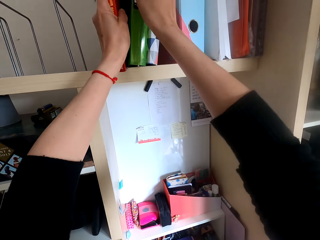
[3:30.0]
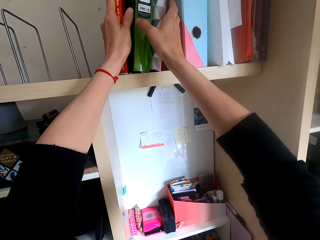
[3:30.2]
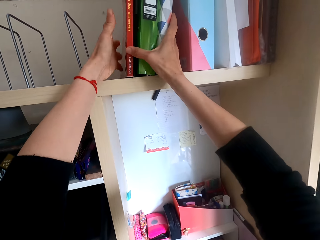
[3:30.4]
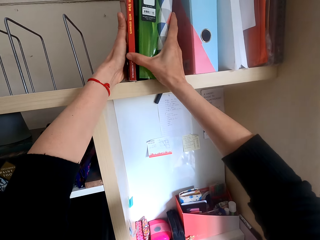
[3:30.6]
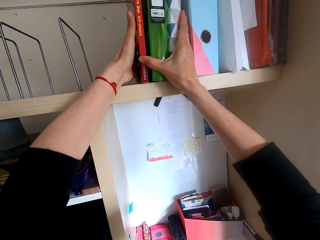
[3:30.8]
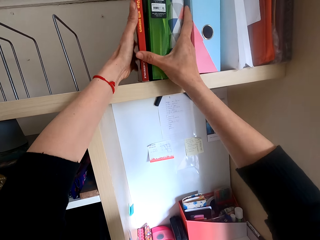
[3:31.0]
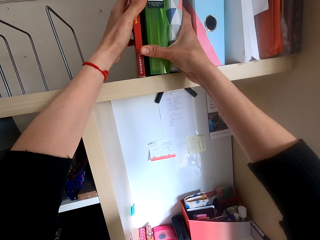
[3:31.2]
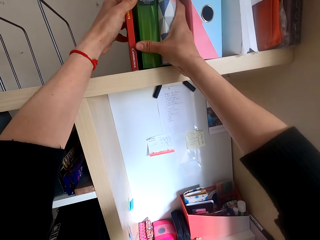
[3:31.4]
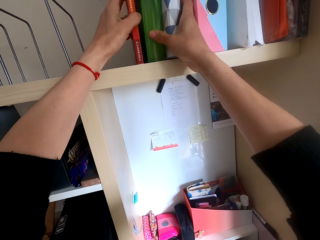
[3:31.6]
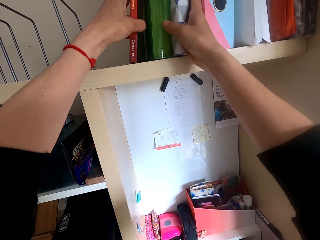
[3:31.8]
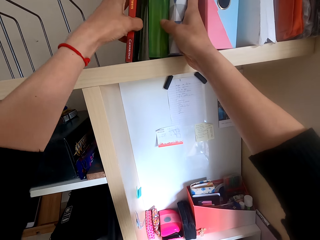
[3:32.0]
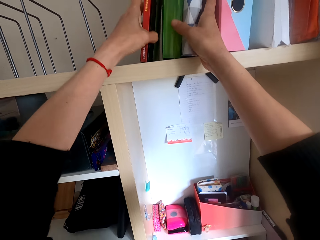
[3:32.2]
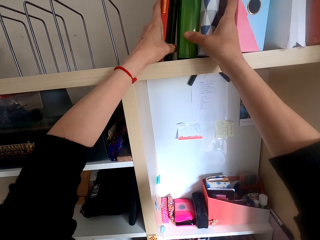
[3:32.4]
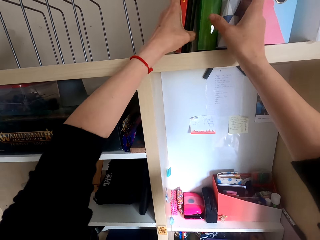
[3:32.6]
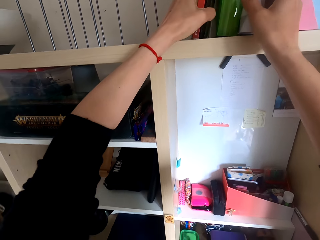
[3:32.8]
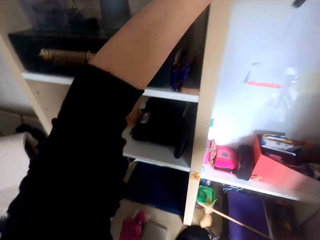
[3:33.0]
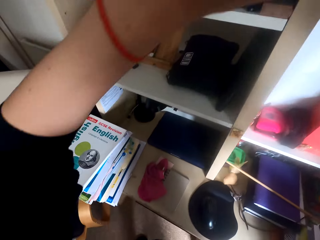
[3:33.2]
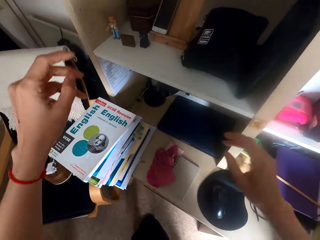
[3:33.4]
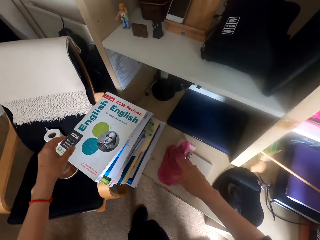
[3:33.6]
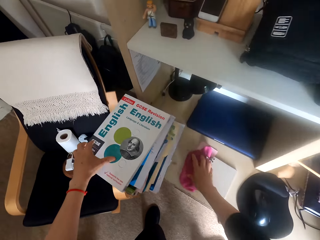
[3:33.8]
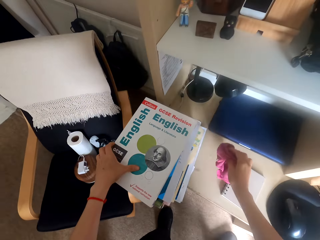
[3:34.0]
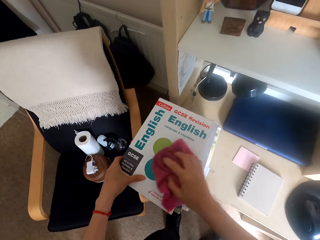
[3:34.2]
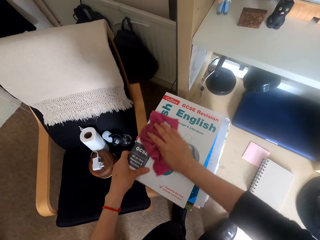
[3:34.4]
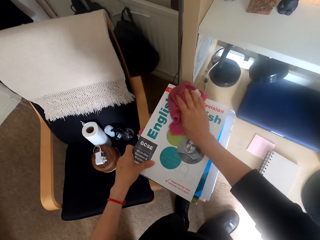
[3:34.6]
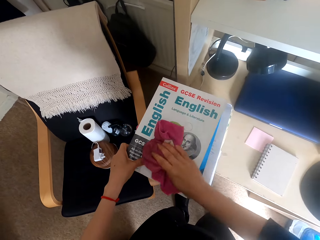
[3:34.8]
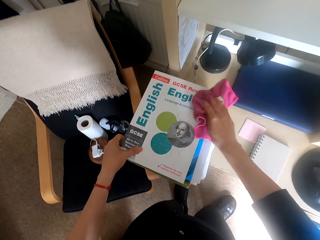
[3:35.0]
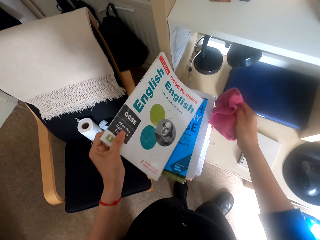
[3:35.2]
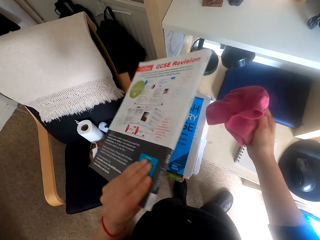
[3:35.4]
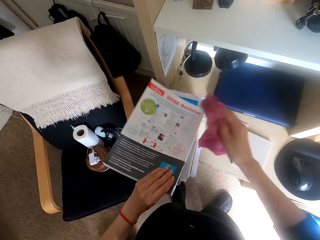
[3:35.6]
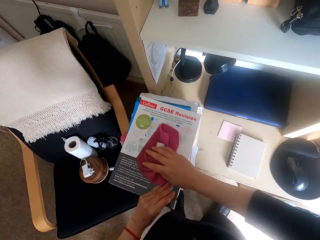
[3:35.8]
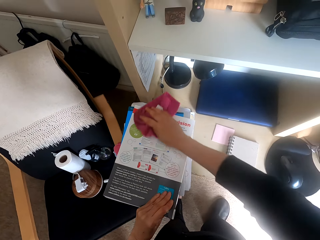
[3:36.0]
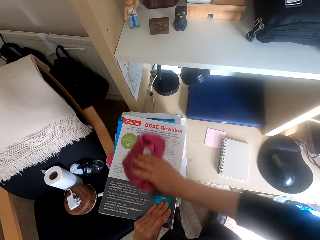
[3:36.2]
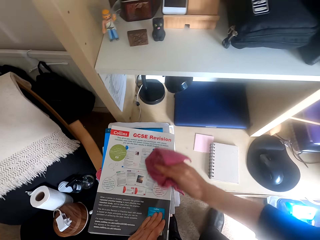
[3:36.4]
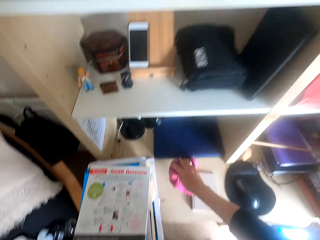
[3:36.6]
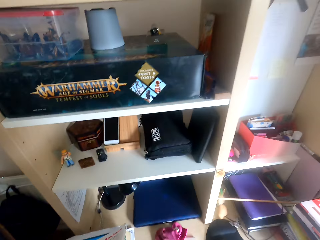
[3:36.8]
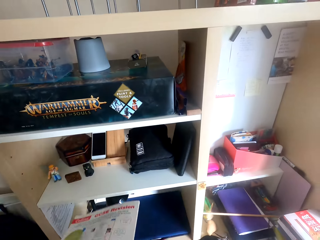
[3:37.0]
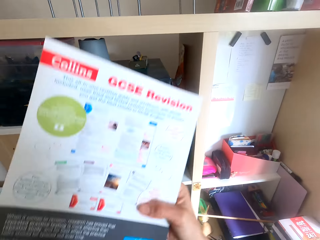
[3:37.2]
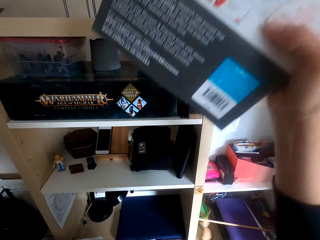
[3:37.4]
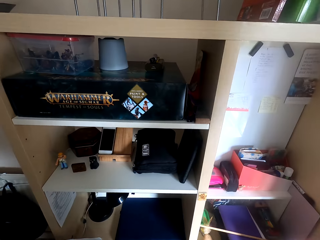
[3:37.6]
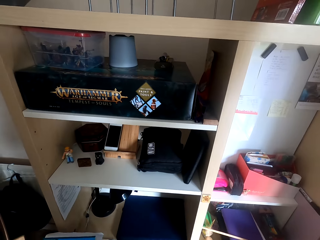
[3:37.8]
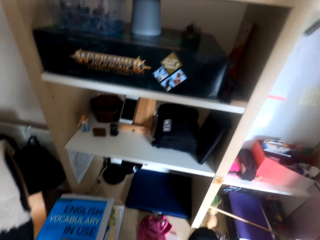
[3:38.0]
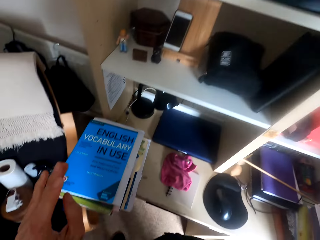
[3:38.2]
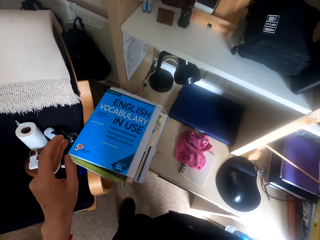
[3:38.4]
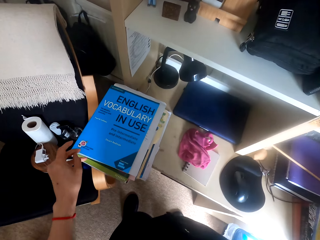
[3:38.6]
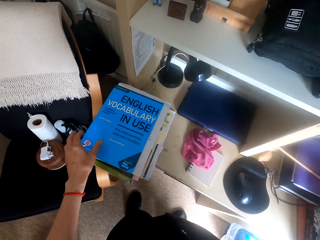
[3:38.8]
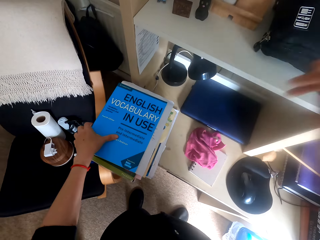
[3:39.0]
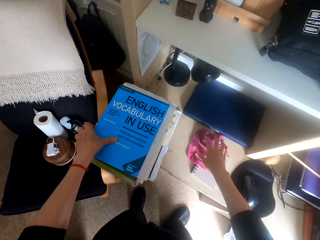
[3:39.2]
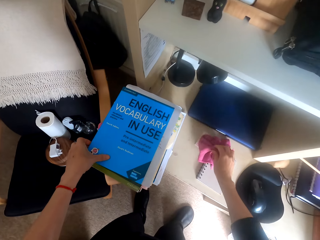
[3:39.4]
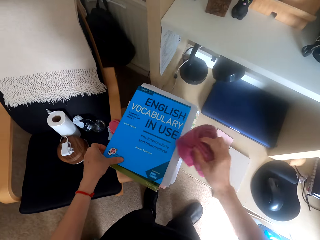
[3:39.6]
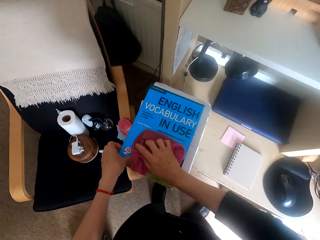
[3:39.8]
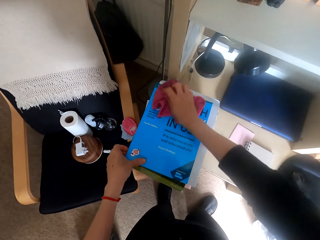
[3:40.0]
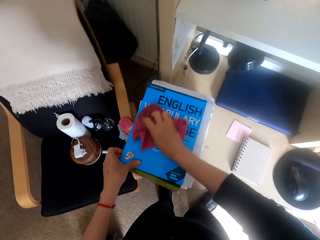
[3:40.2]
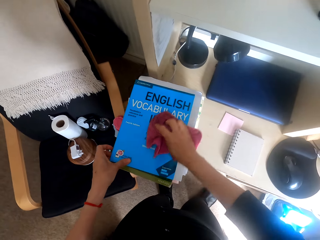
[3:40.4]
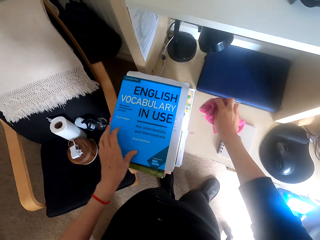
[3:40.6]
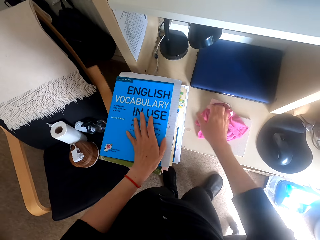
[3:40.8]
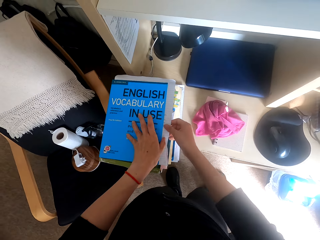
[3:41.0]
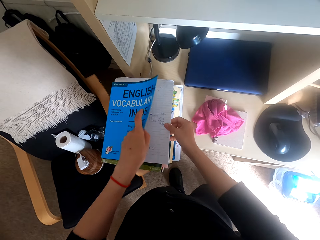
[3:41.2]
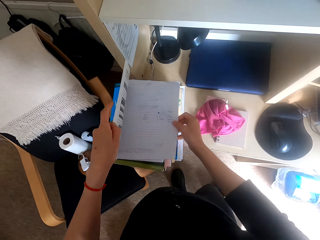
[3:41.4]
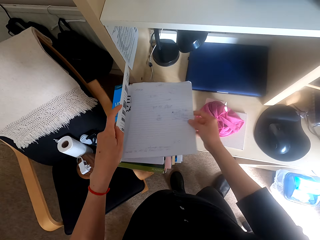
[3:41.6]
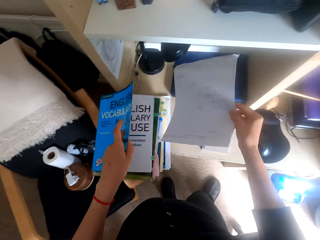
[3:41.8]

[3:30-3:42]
The camera wearer puts the book on the shelf. They move the files and the book. They pick up the towel or cleaning cloth on the table. They wipe the book. They turn the book. They wipe the book. They drop the cleaning cloth on the table. They lift the book. They put the book on the shelf. They pick up the towel on the table. They wipe the book. They drop the cleaning cloth on the table. They open the book.

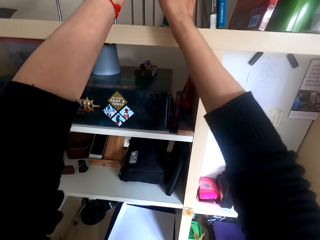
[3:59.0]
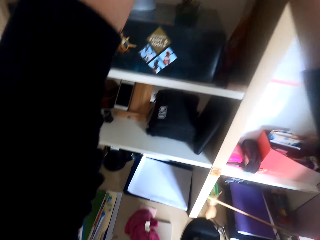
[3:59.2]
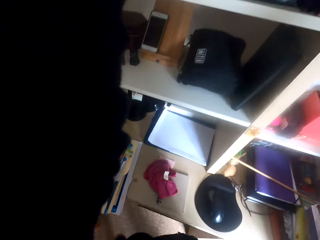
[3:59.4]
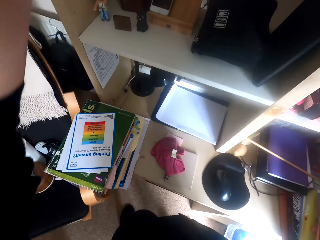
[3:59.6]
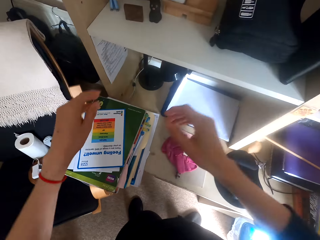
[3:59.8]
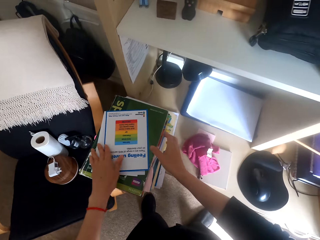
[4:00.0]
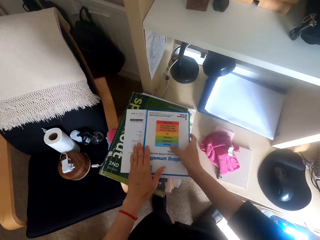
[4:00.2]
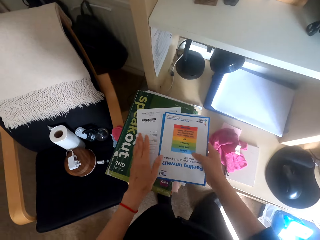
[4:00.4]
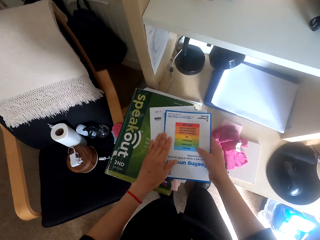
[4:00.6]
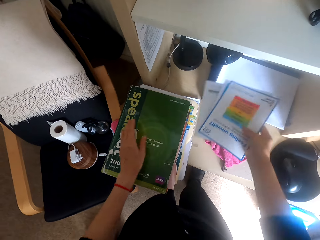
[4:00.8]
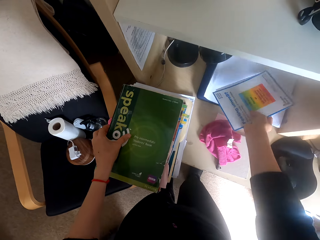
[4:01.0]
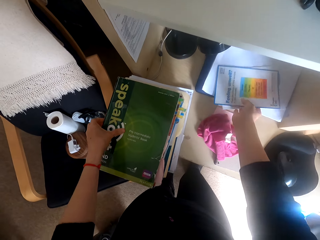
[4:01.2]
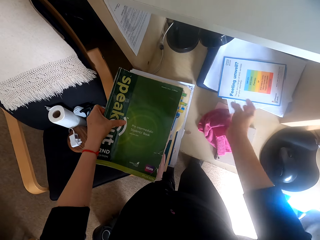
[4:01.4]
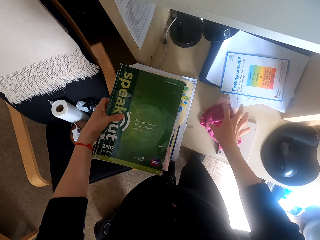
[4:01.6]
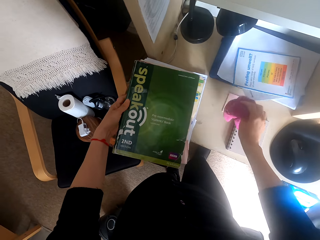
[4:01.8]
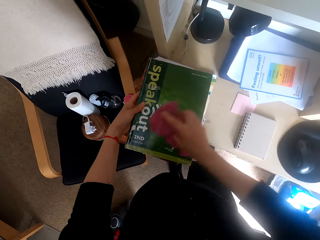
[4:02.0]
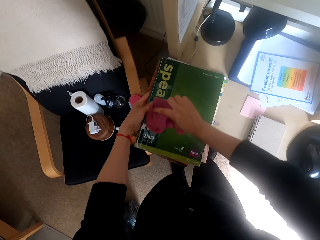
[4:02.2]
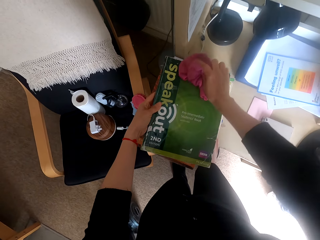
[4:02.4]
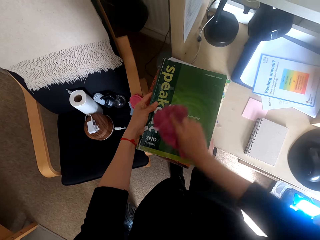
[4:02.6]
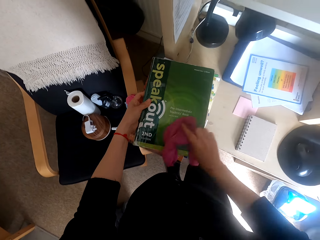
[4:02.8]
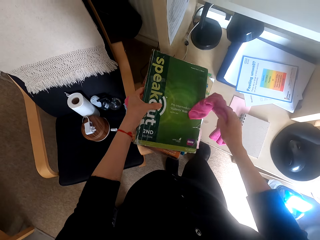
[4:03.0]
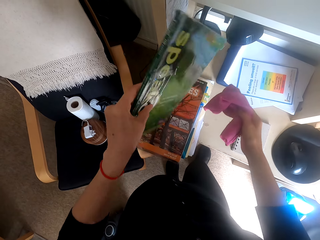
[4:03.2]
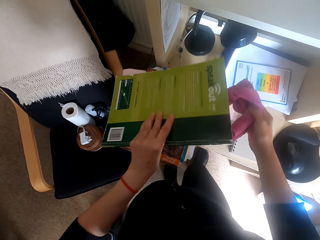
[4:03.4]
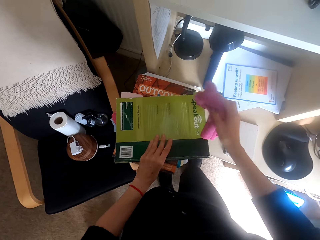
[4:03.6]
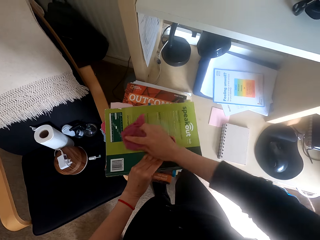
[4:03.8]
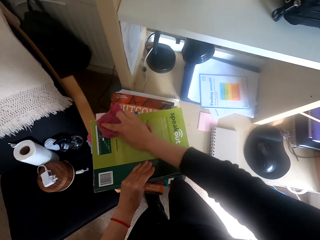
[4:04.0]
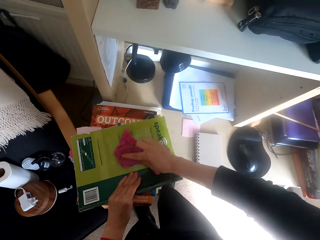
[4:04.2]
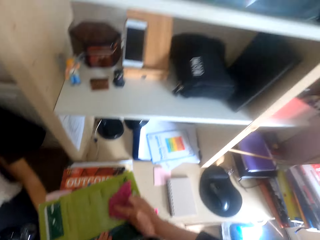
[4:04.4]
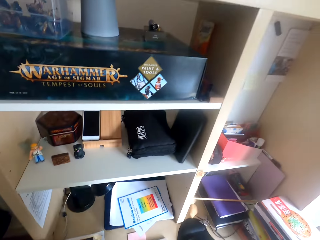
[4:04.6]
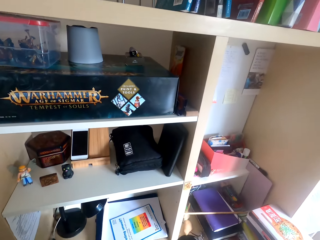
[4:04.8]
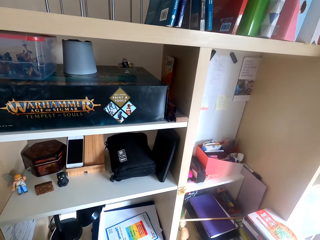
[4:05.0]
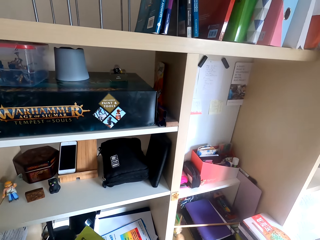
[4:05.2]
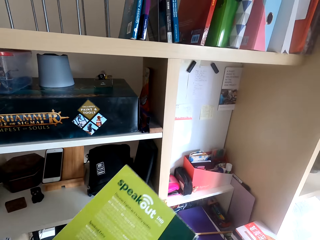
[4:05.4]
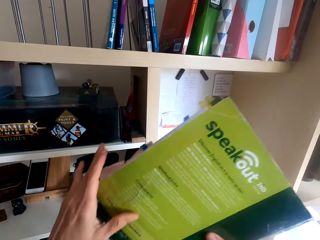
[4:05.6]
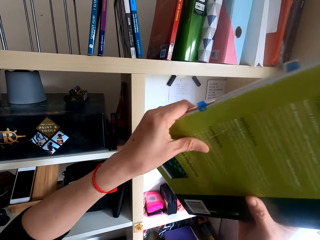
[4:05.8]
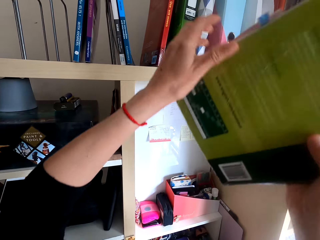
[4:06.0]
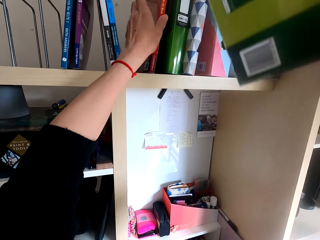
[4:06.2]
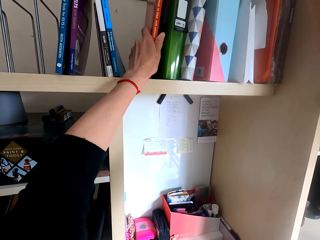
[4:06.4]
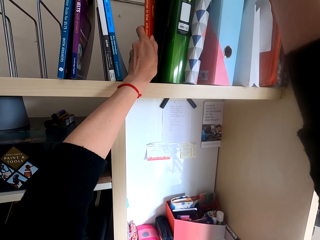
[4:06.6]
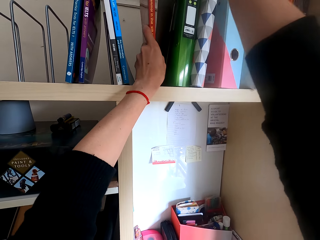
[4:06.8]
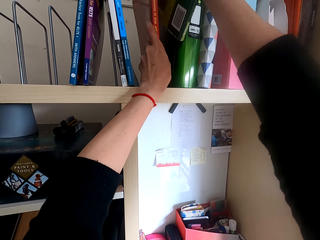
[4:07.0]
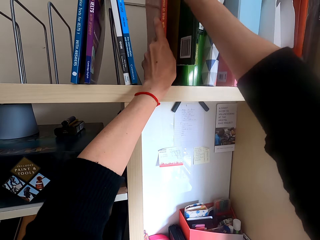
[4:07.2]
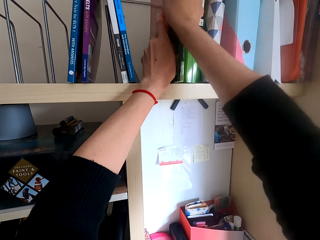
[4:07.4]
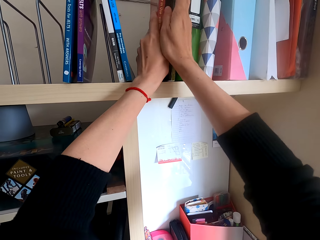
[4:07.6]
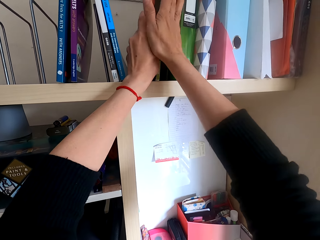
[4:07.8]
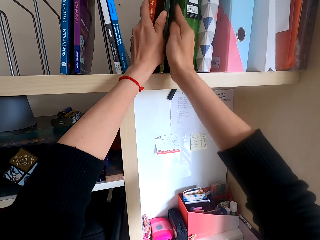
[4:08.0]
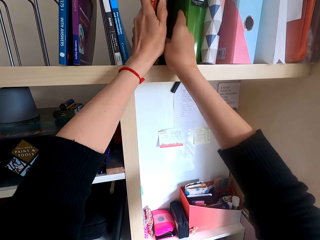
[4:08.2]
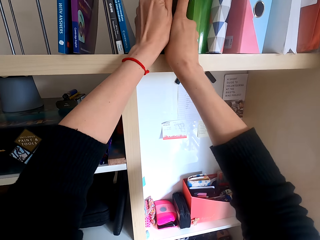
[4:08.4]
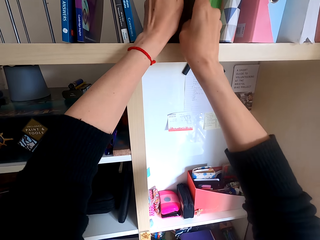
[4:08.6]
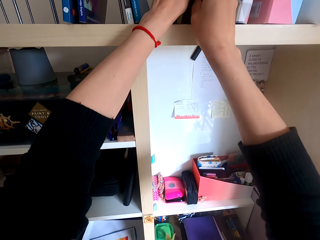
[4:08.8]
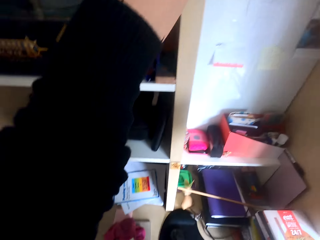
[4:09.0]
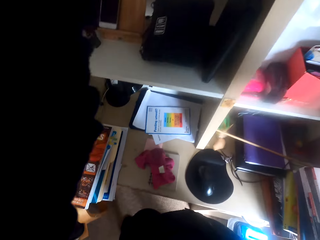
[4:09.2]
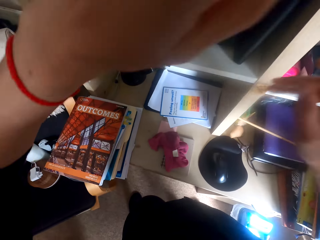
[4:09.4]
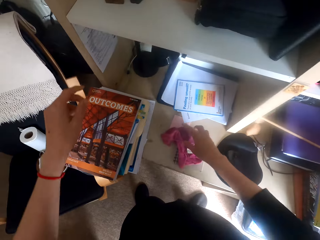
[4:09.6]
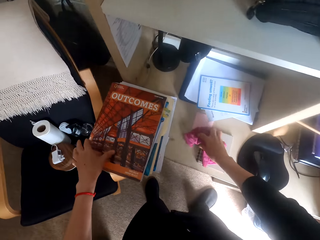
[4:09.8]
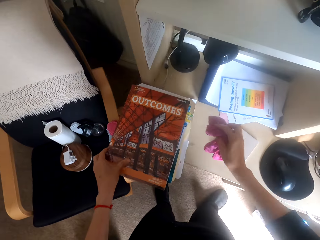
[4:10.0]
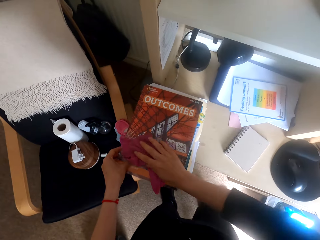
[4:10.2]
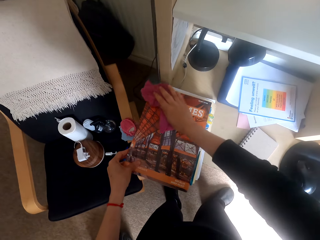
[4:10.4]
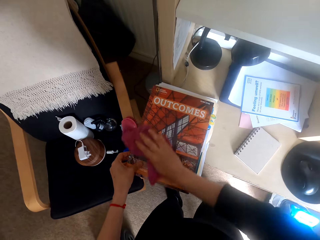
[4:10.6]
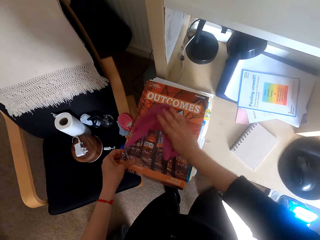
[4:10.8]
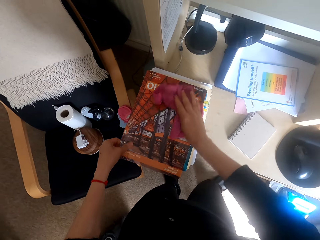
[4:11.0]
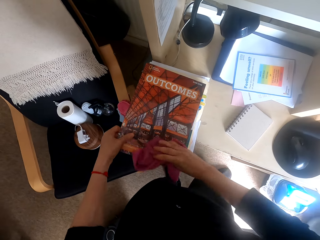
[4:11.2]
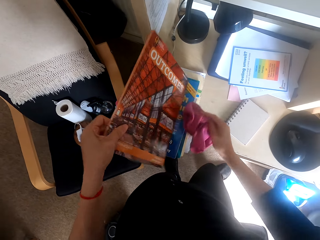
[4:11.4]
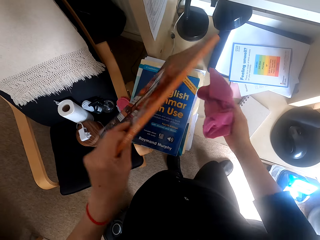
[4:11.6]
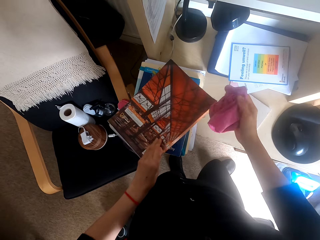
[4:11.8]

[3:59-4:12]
The camera wearer looks around the table. They pick up papers on a book. They place the papers on the table or on the book. They pick up a towel or cleaning cloth on the table. They wipe the book. They turn the book. They wipe the book. They hold the book. They place the book on a shelf. They pick up the towel on the table. They wipe the book.
